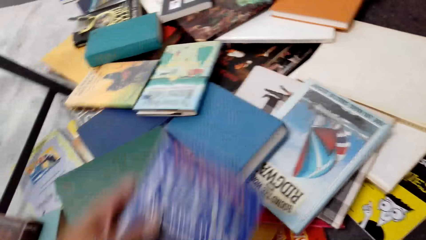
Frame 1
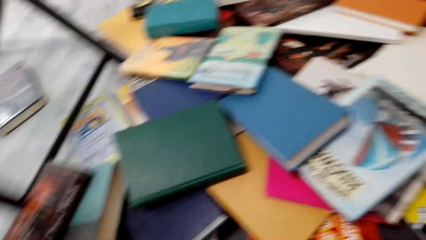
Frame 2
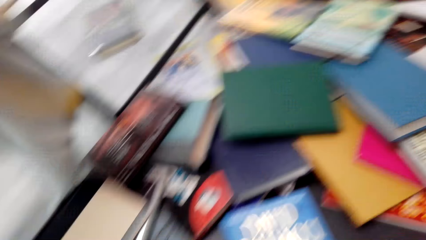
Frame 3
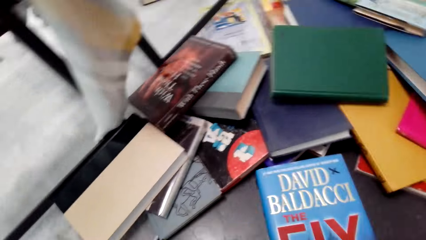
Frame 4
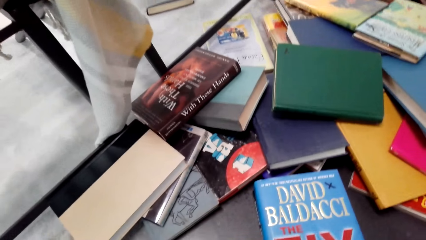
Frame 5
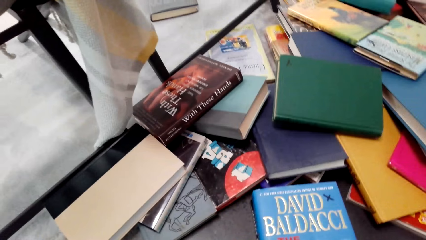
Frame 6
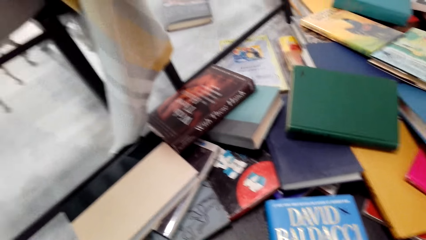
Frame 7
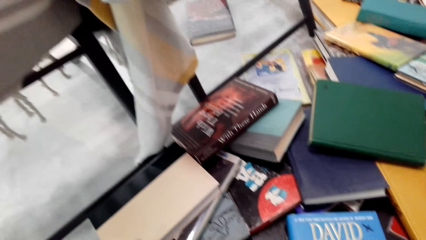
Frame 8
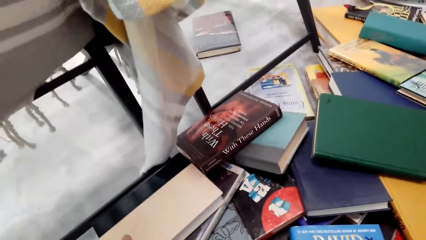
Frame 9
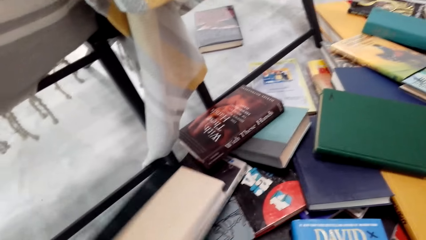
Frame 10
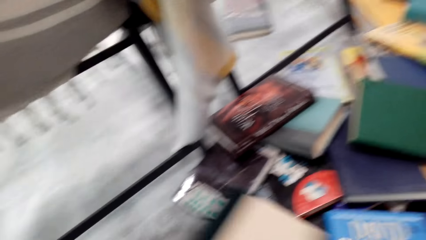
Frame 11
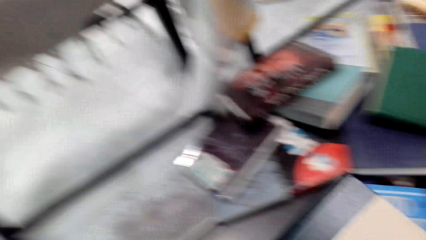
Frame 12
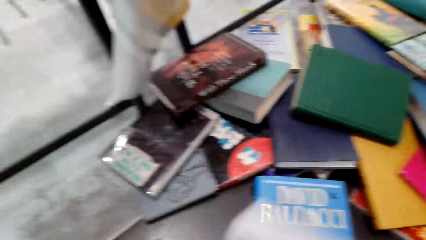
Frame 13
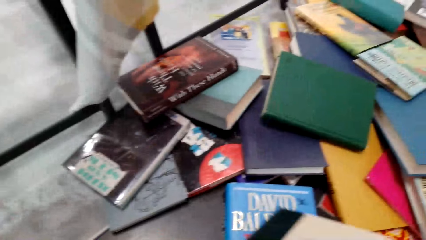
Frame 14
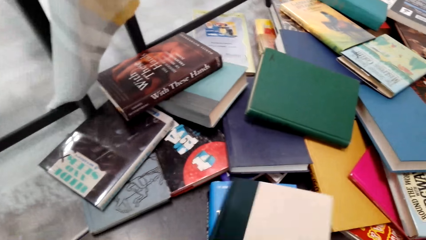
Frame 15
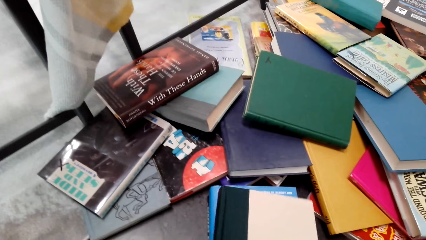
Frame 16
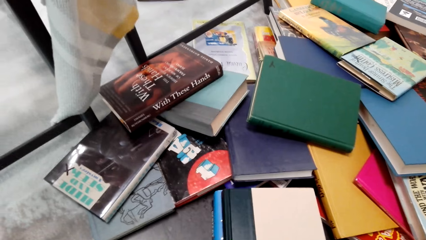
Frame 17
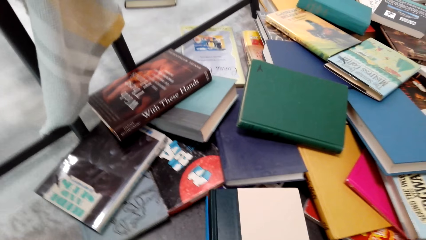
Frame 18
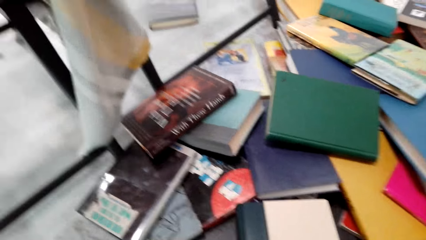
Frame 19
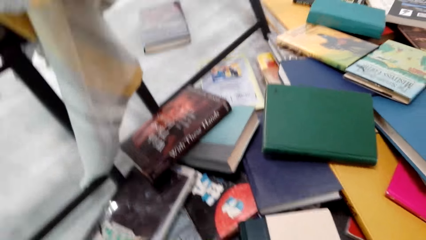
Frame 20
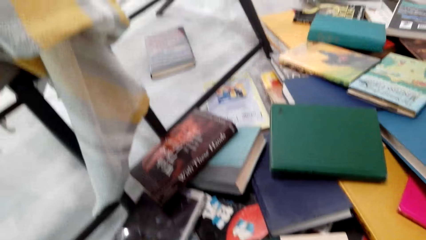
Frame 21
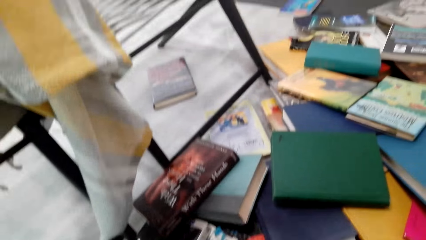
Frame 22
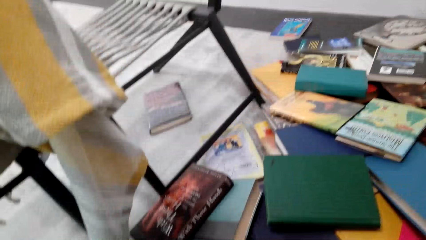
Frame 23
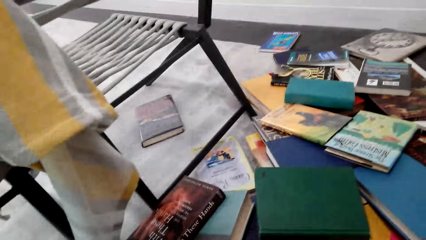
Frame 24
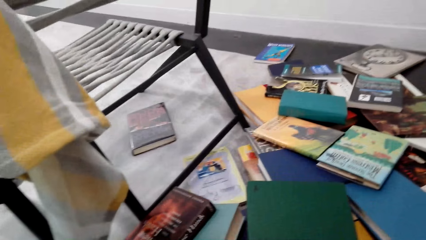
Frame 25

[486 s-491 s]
The camera wearer collects the books on the floor.

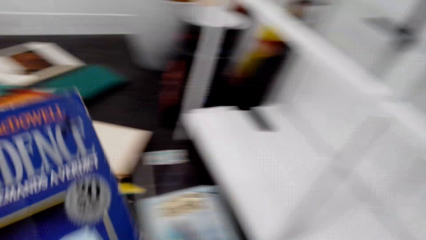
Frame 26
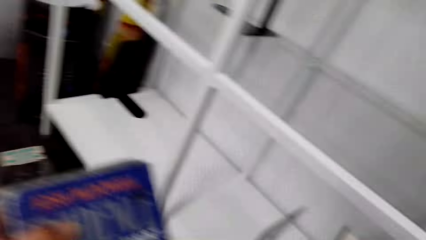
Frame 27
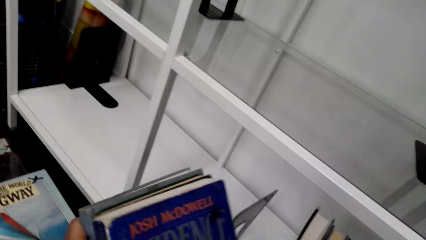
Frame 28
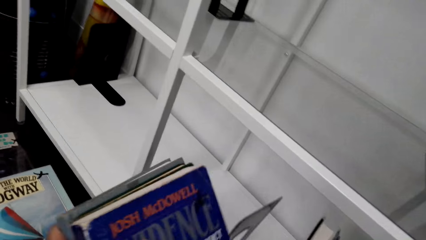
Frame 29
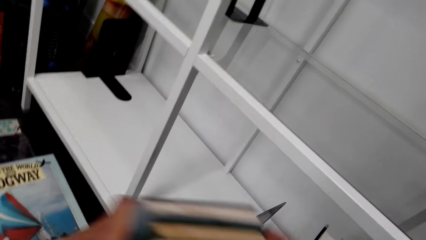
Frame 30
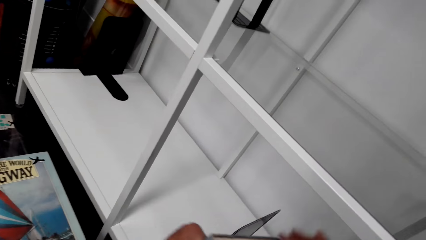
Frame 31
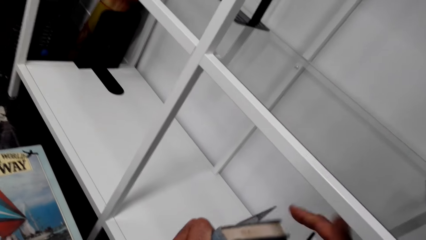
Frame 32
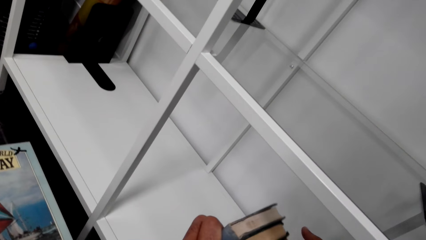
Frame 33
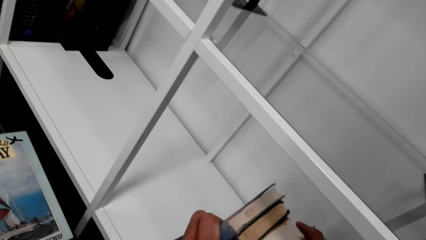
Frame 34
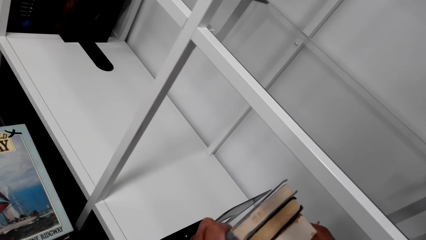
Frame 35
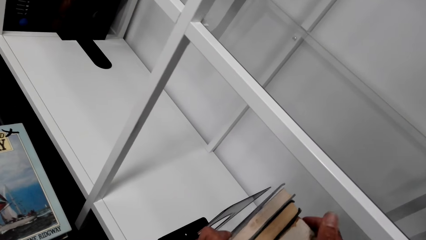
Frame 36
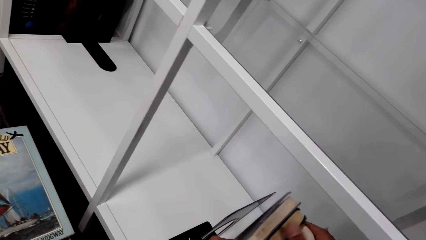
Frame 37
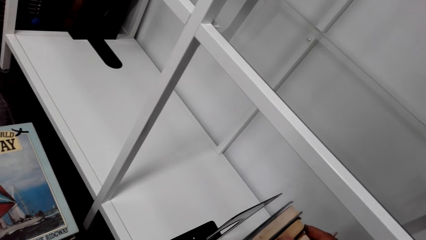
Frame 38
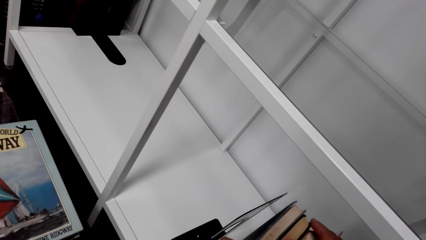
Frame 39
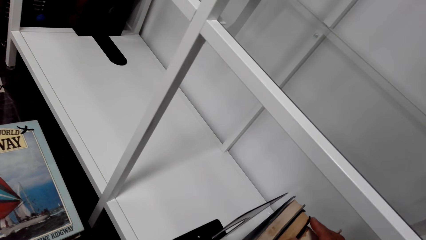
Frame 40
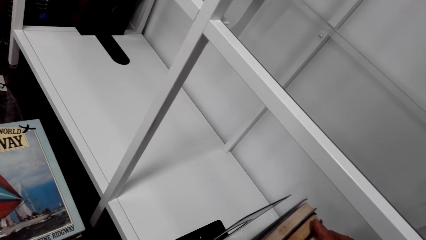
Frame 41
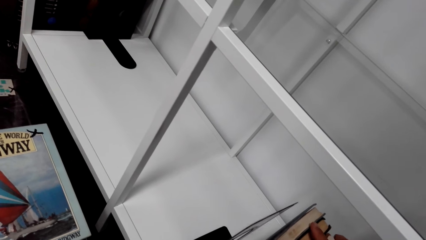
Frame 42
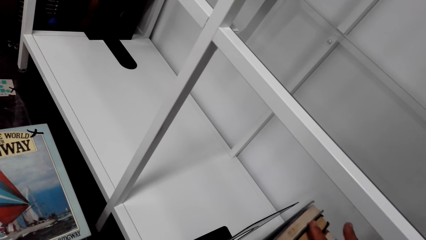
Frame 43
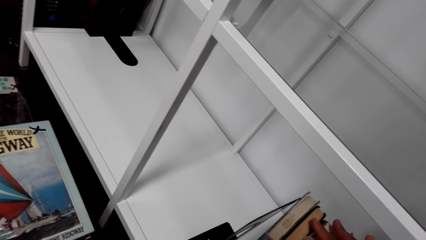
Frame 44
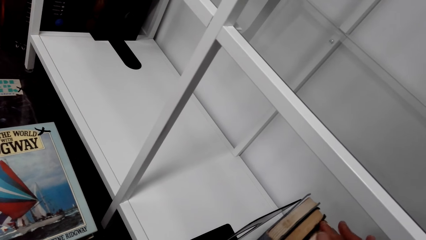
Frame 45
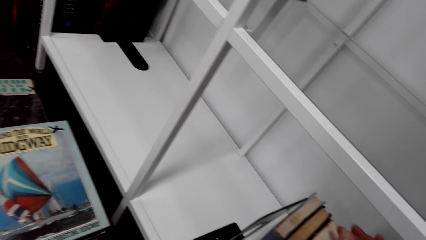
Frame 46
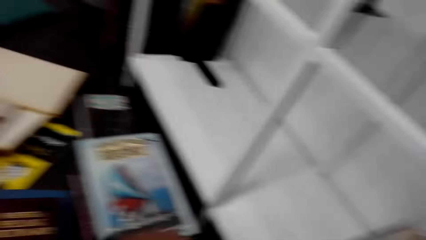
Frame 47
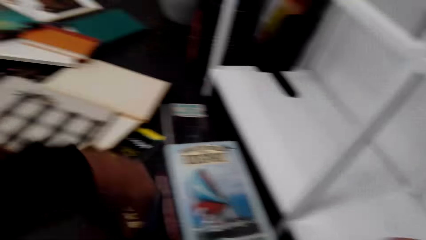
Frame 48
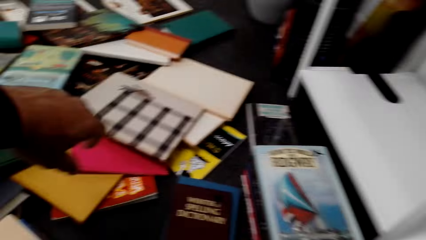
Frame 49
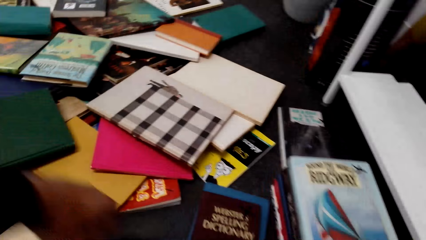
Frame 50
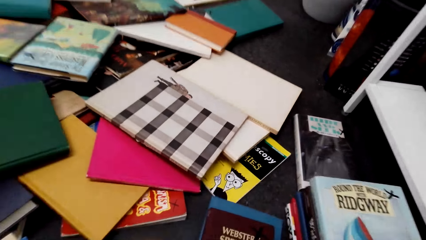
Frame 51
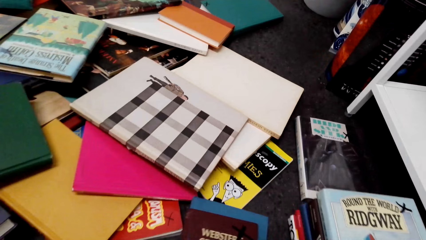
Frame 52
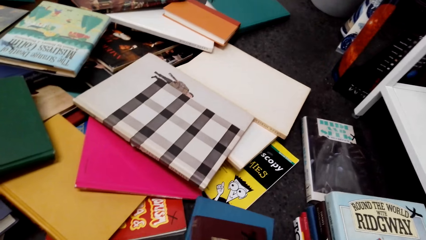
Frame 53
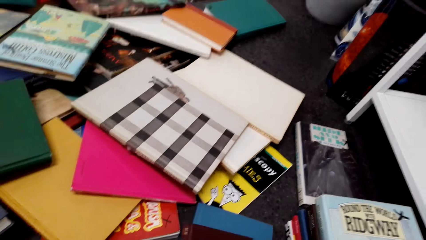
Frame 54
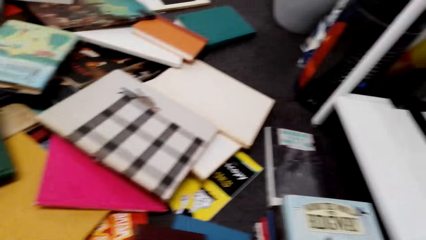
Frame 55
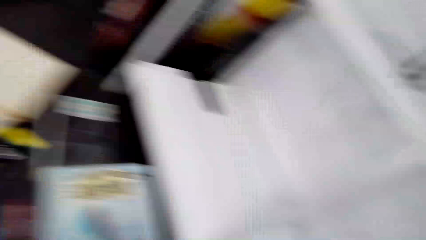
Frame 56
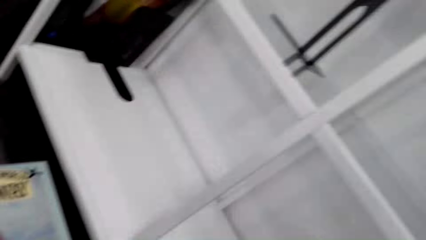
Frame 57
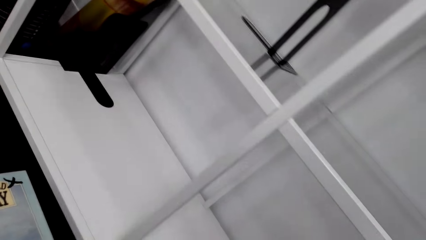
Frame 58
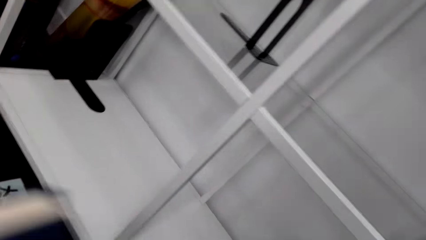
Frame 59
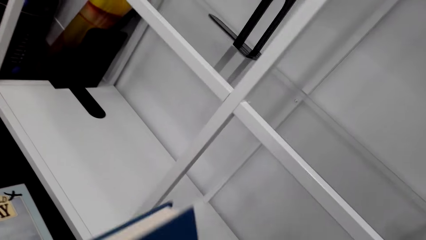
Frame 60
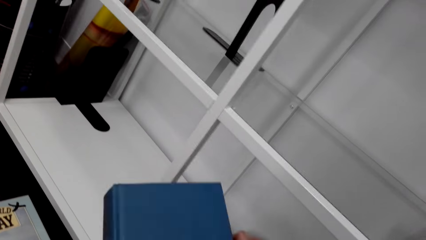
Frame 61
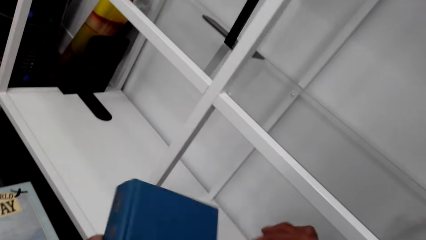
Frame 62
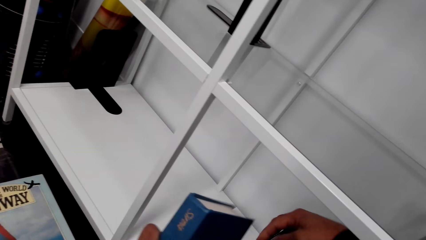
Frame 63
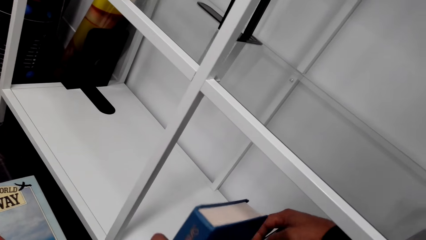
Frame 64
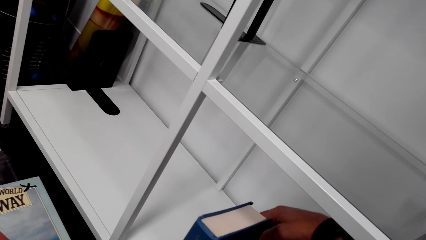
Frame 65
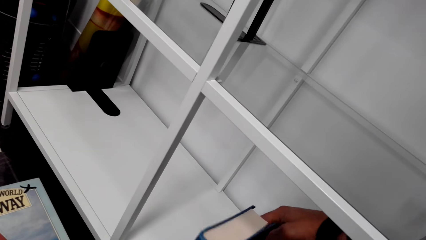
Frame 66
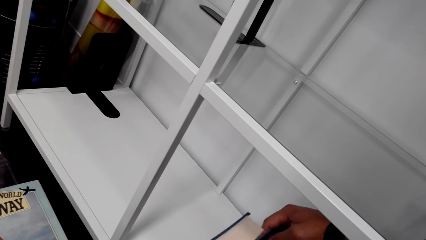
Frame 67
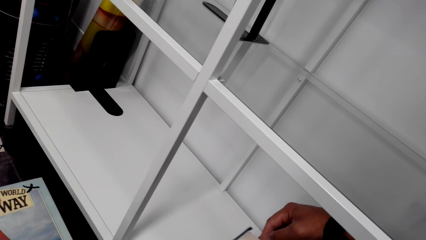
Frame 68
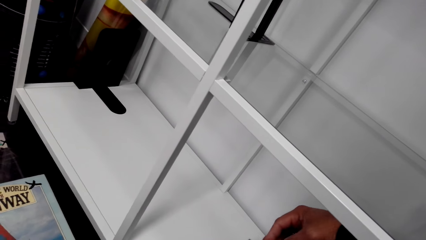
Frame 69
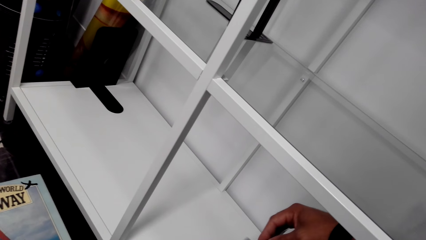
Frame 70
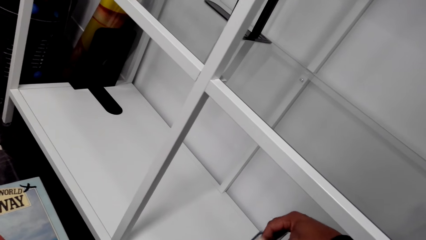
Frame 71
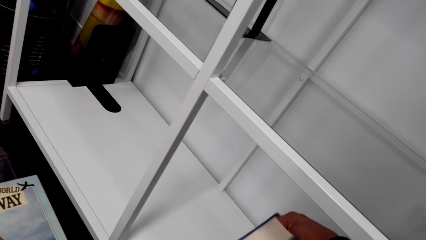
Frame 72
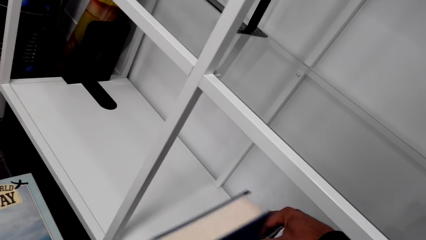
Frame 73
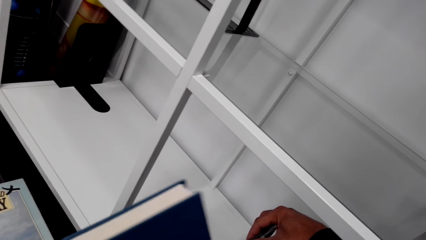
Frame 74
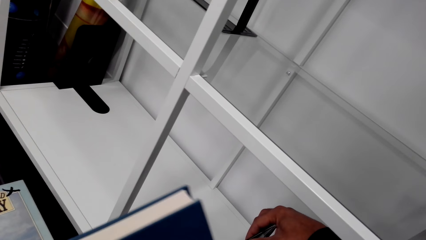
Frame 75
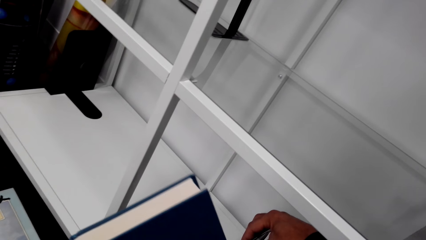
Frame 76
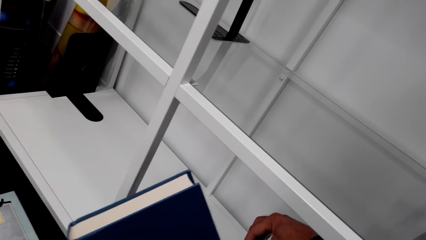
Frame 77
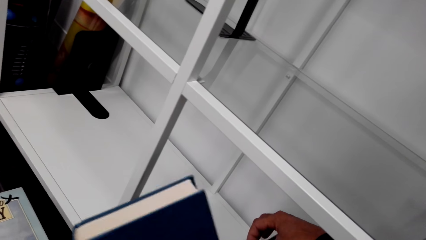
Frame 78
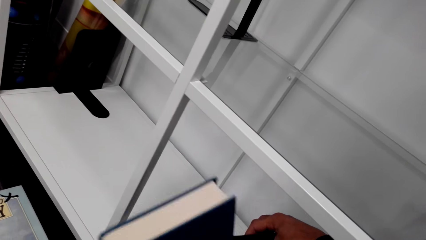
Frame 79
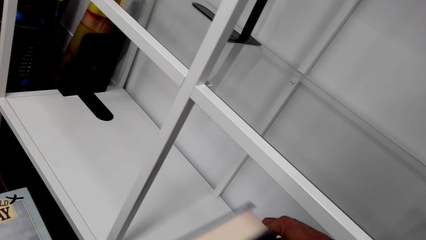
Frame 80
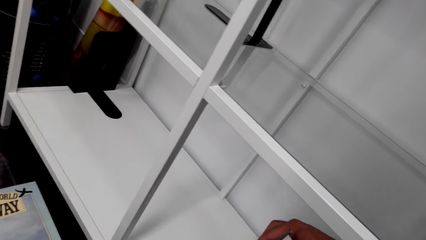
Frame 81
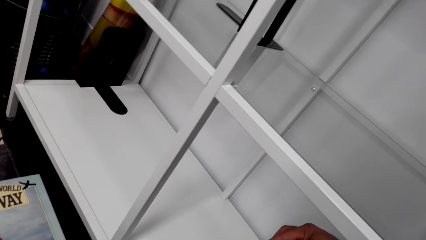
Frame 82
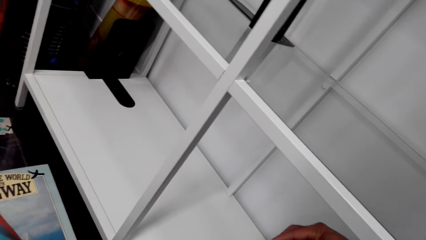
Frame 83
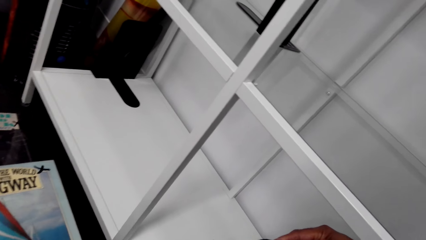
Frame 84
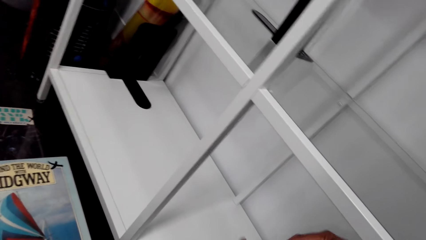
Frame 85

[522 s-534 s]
The camera wearer puts the books on the shelf. They pick the books from the floor. They put the books on the shelf.
